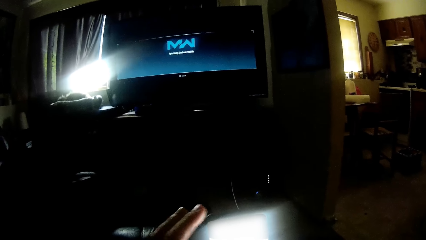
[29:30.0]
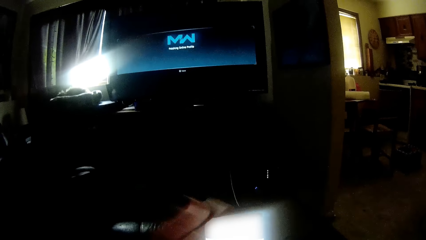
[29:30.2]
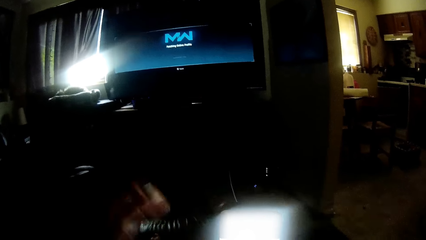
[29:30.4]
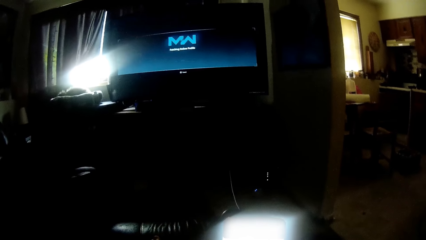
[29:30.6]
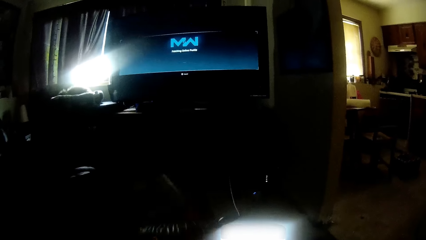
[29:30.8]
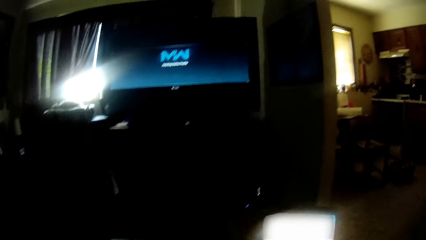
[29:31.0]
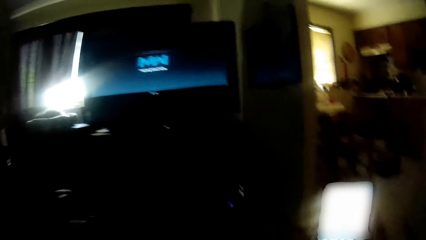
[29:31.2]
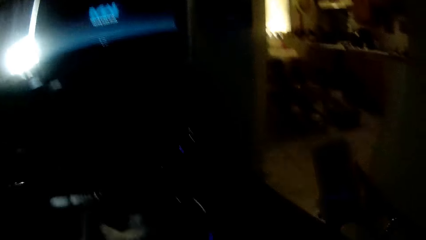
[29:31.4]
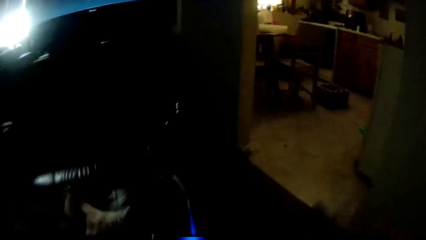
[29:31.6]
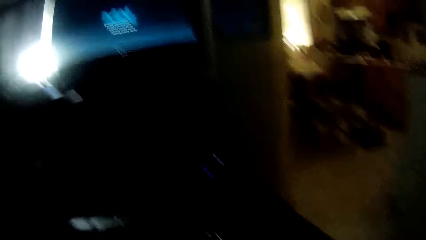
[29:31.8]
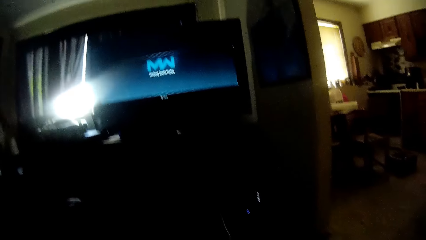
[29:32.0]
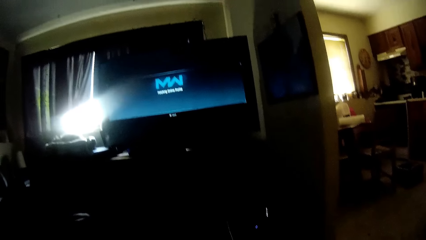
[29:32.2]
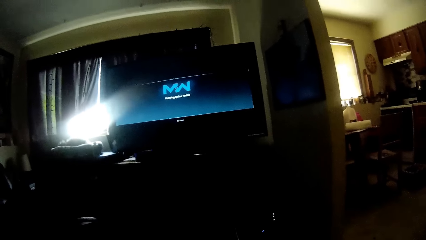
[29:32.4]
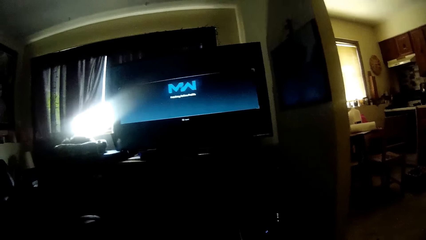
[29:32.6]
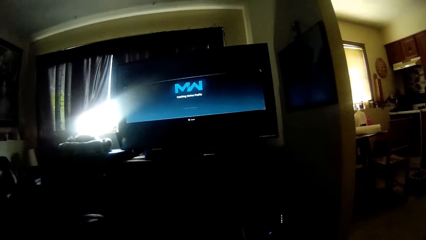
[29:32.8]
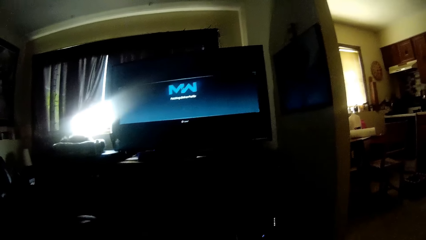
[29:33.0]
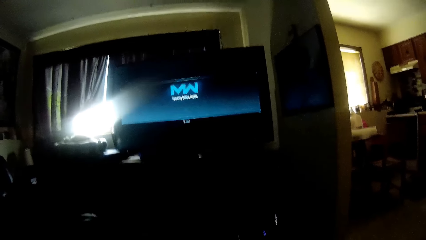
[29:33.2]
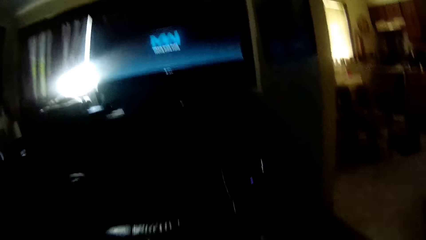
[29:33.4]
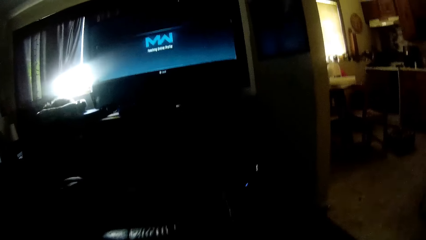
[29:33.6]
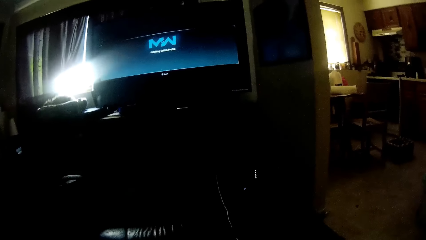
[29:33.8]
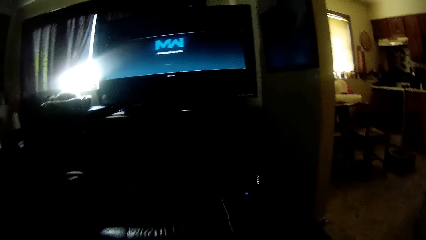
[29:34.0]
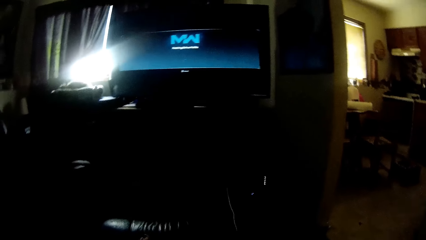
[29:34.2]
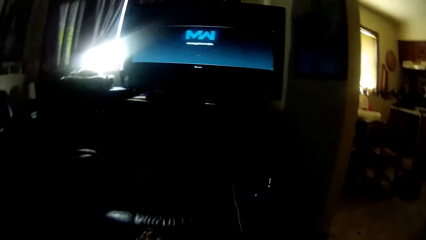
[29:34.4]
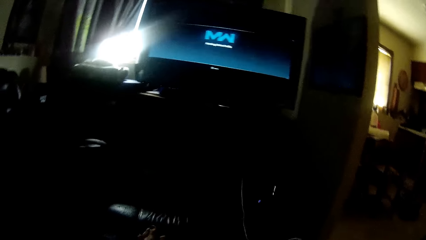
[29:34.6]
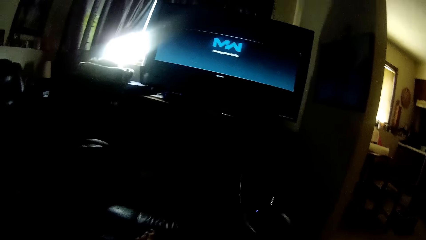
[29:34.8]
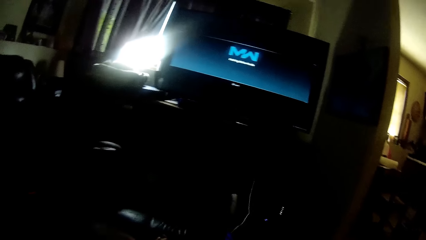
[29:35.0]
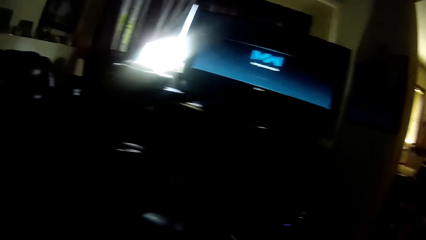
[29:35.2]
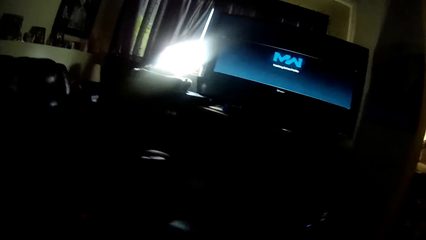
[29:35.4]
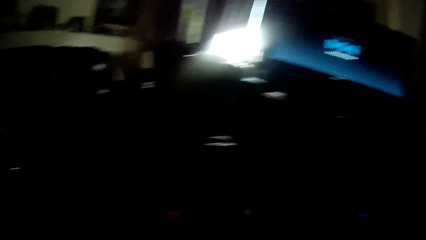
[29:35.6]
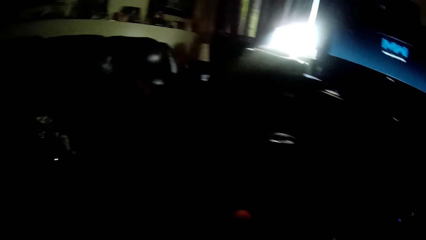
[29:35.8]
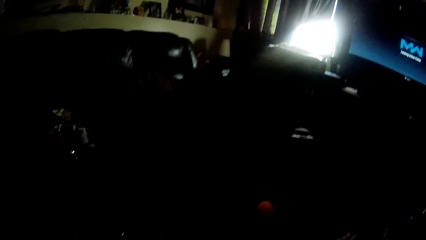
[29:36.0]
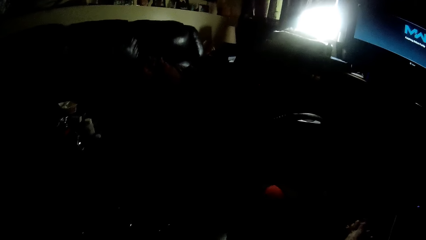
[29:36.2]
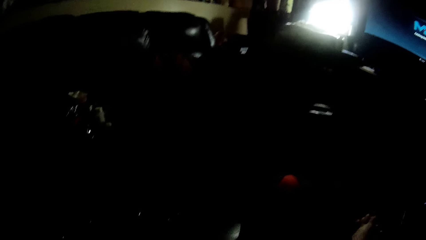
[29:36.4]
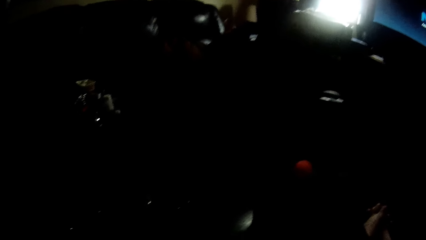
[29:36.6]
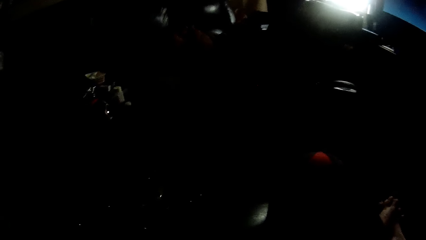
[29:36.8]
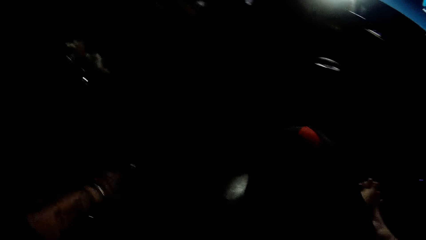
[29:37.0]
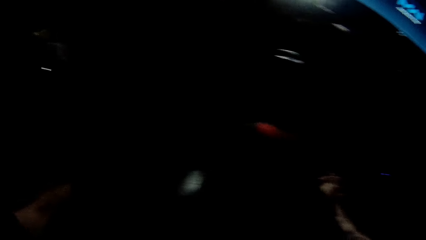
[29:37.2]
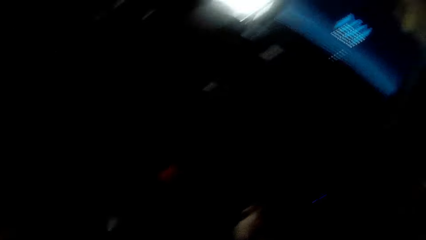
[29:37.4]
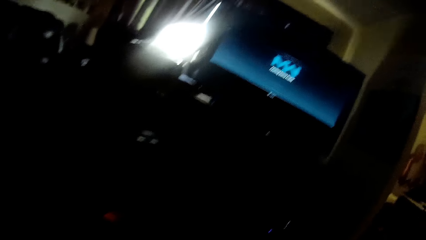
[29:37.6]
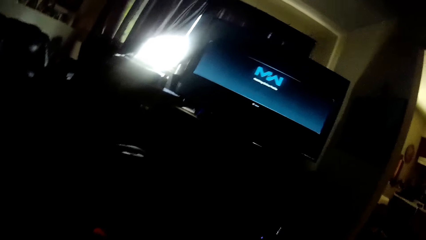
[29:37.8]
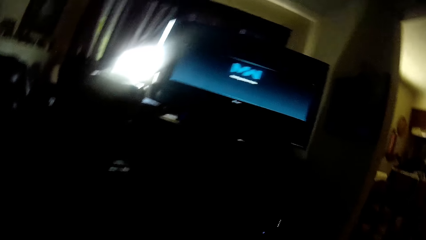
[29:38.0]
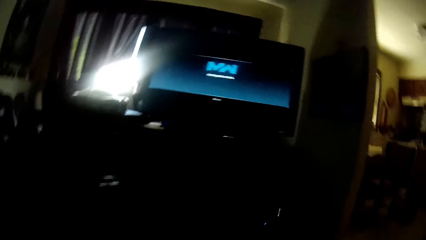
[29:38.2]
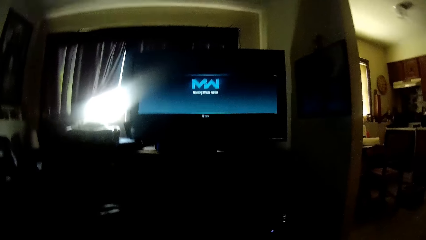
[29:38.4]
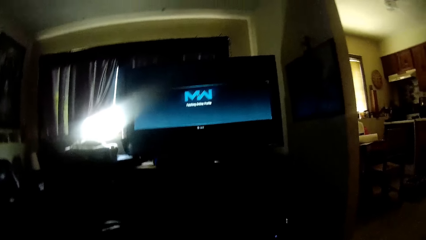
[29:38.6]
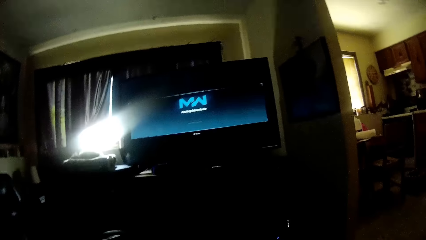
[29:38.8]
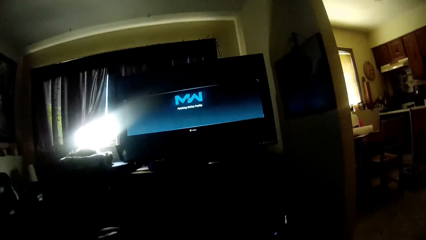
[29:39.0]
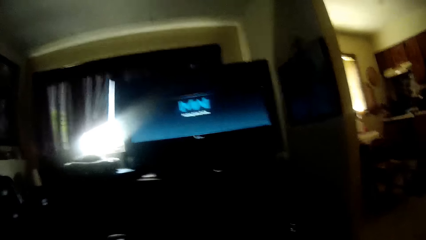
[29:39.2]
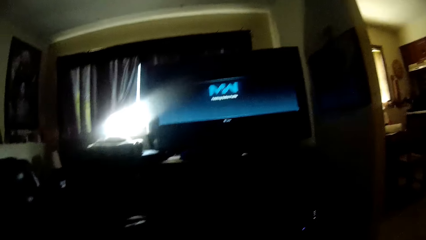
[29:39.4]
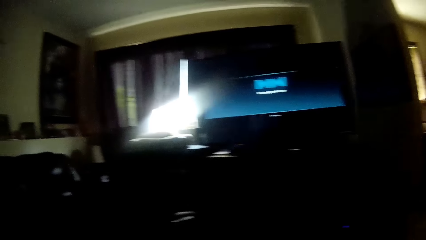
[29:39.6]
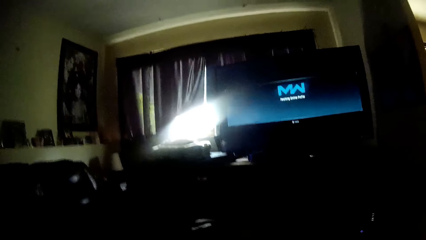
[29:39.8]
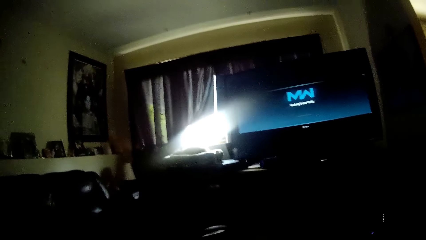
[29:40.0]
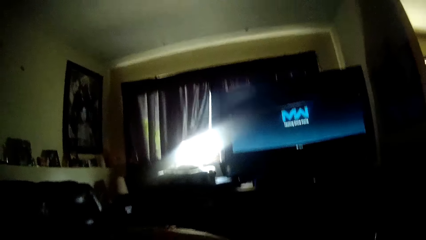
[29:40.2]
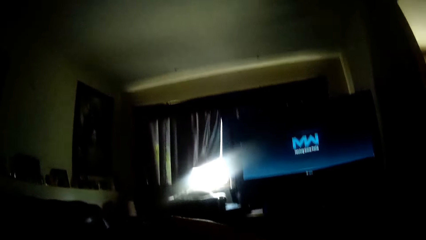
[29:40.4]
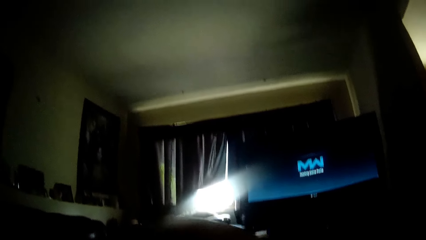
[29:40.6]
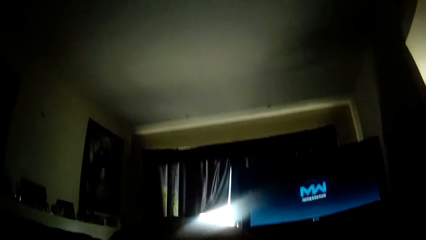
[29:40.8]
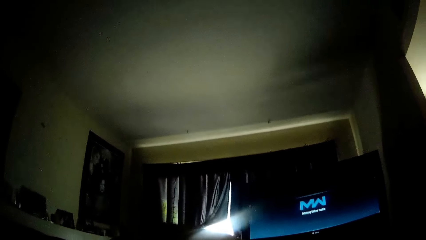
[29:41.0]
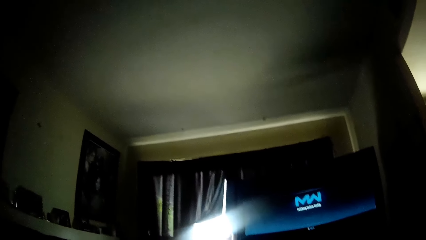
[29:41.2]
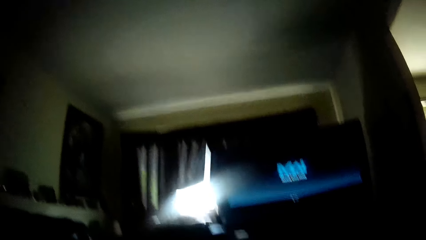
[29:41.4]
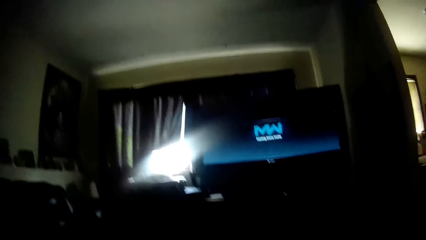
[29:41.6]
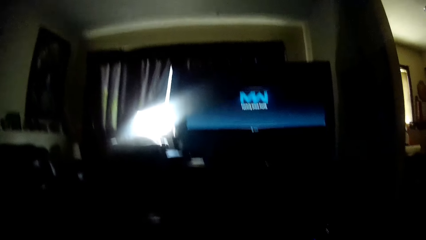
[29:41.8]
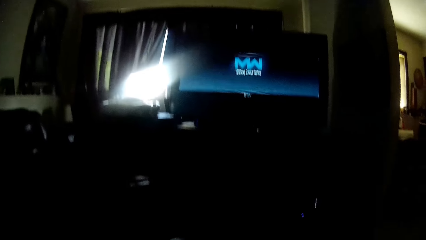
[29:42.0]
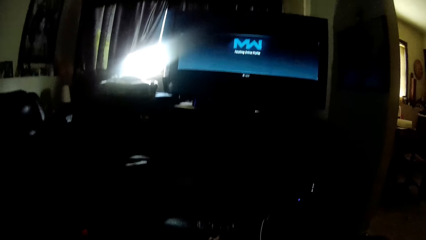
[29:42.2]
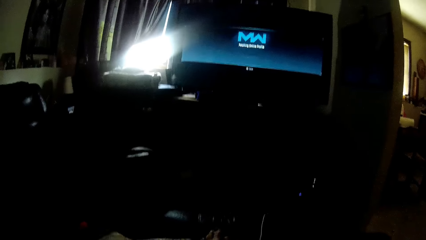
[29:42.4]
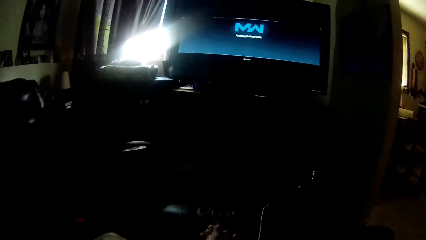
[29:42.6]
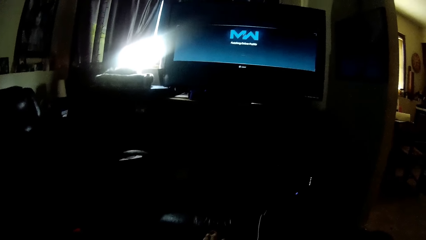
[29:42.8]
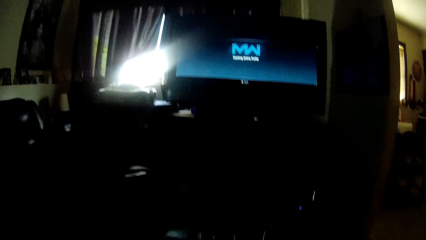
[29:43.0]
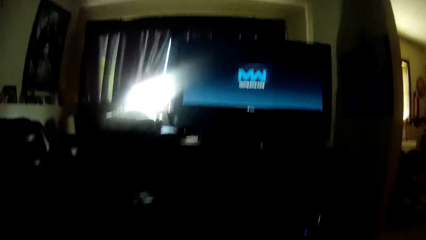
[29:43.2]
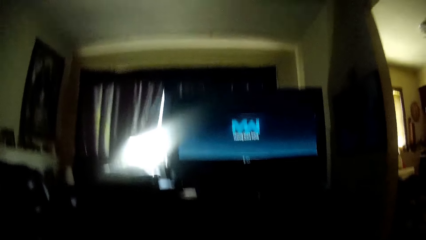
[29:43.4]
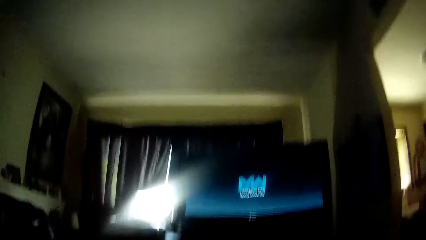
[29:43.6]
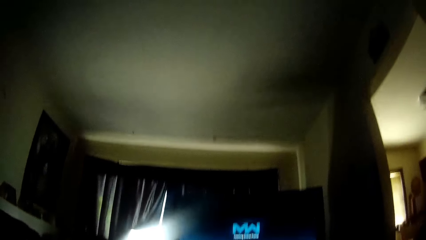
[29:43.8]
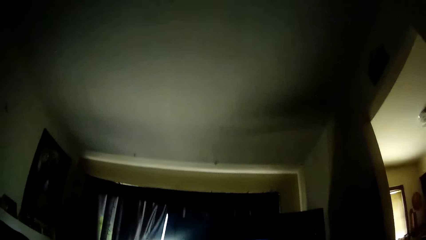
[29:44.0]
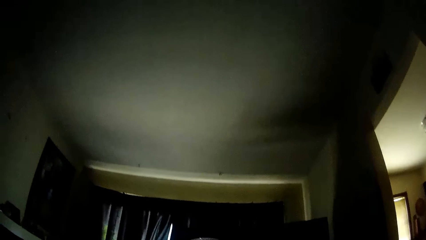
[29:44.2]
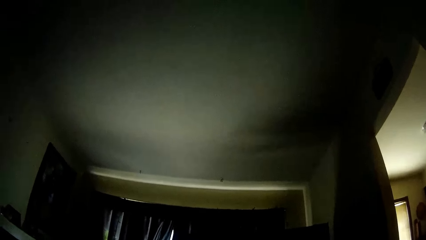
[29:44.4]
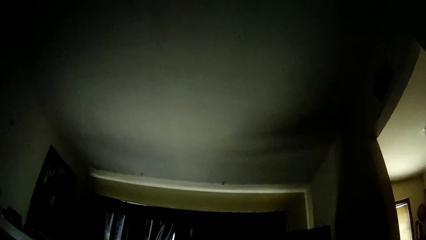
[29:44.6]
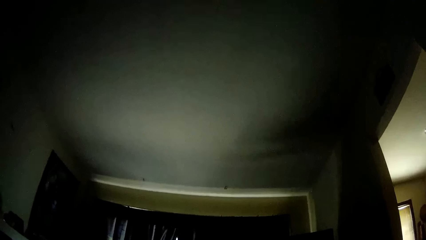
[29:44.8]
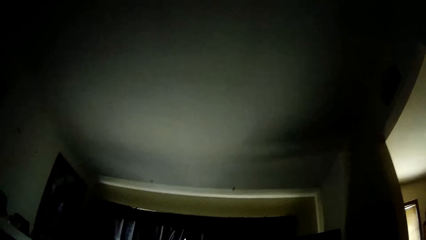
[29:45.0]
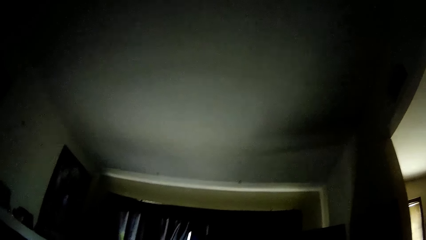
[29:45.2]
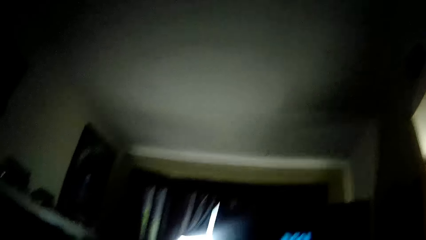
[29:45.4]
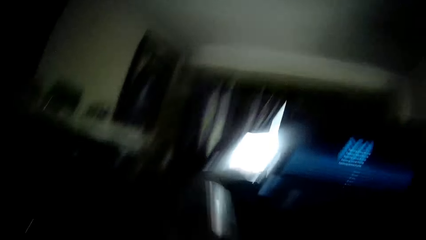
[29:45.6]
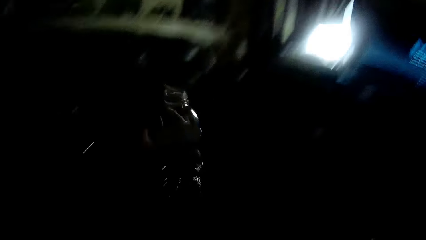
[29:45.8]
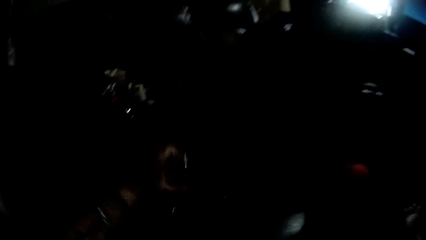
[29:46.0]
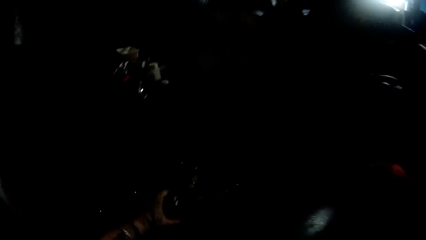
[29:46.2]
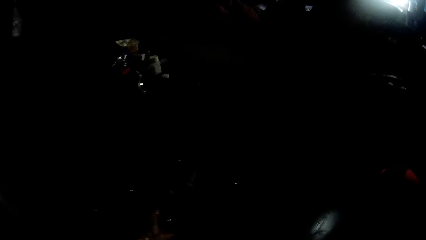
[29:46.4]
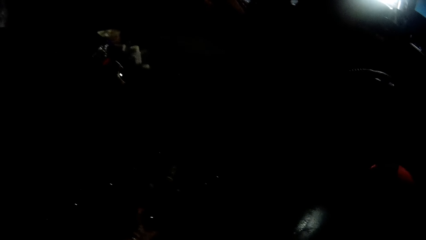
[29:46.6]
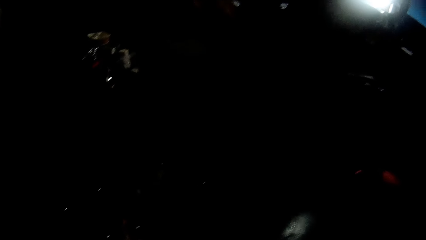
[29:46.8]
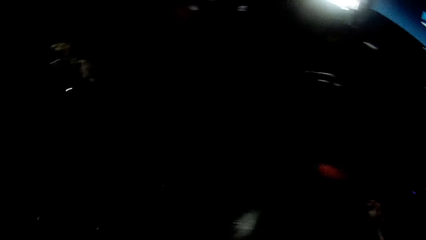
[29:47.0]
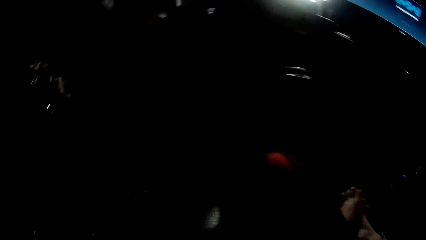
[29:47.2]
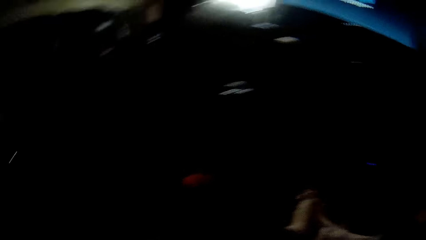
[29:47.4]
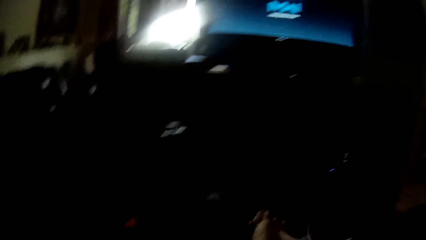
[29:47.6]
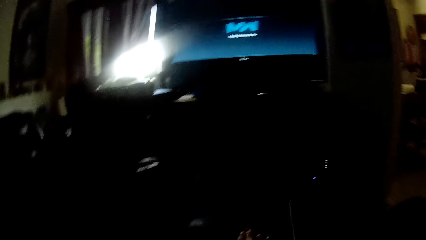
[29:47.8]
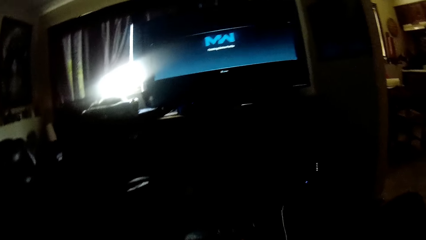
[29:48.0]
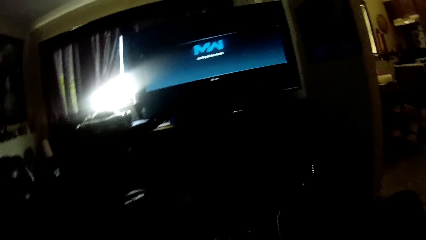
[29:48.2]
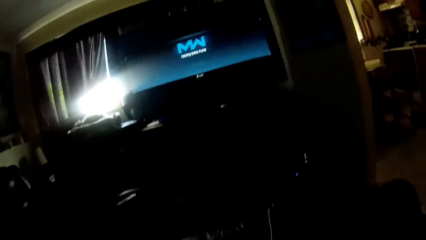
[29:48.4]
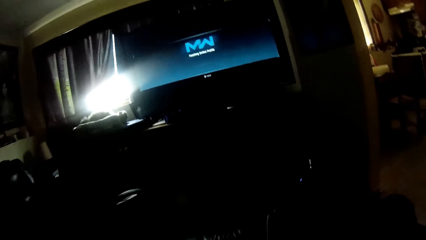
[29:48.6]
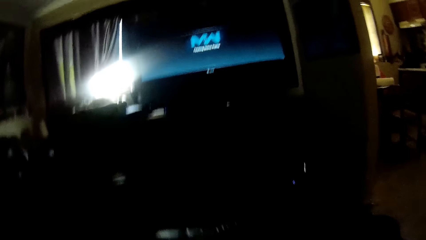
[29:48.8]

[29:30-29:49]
The camera wearer drops the phone on the sofa with his right hand. He looks around. He drinks. He drops a bottle of water on the floor with his left hand.
